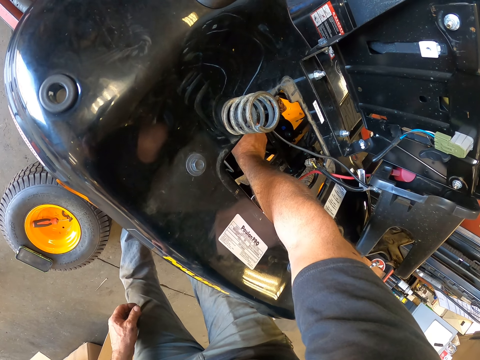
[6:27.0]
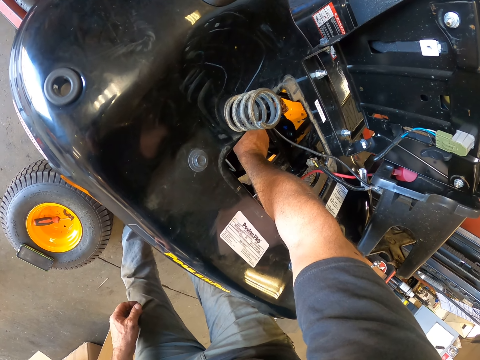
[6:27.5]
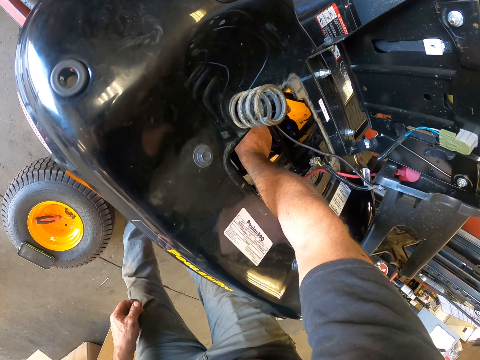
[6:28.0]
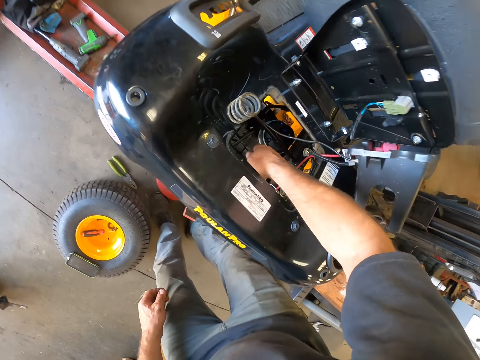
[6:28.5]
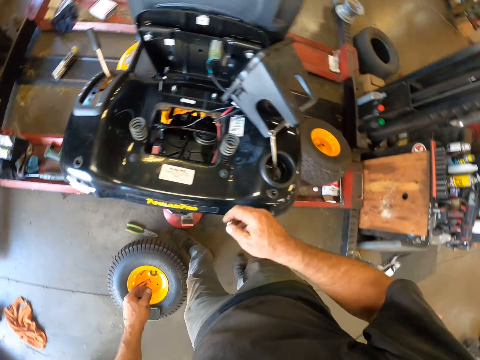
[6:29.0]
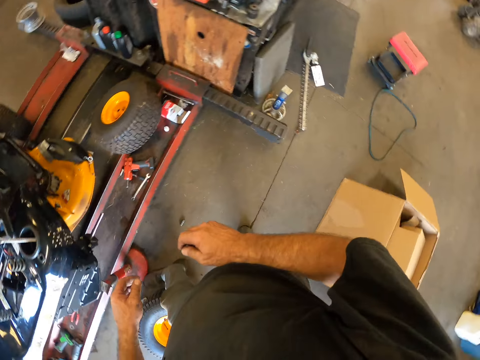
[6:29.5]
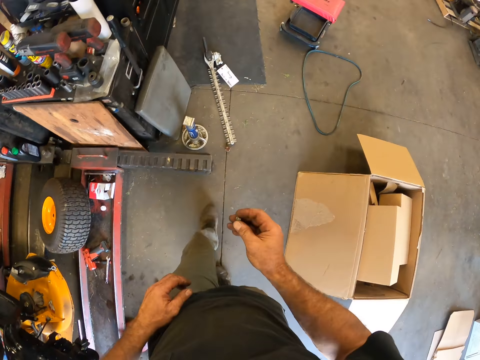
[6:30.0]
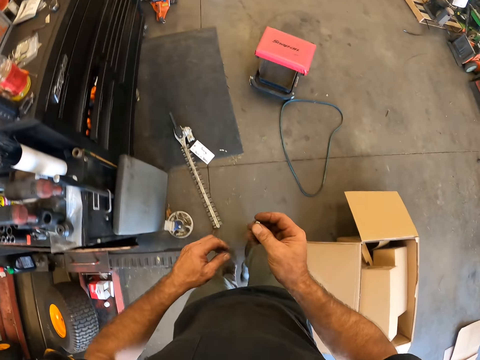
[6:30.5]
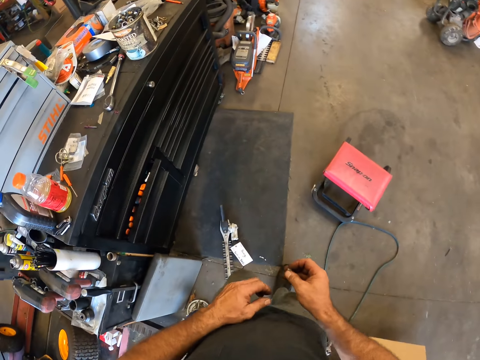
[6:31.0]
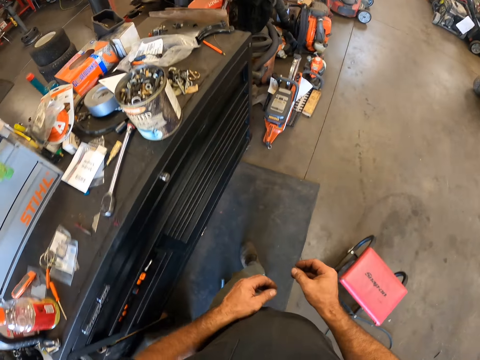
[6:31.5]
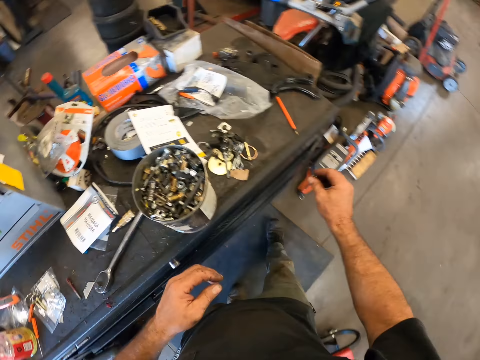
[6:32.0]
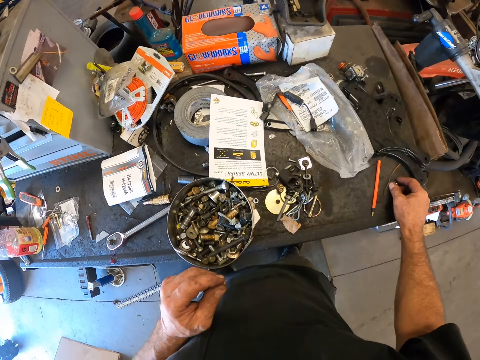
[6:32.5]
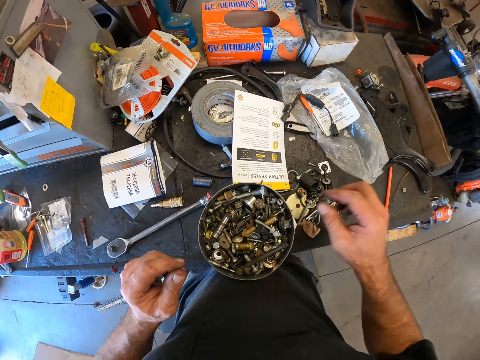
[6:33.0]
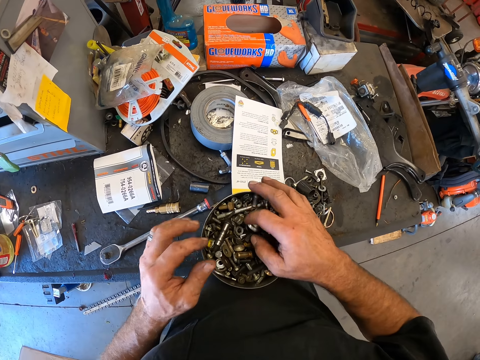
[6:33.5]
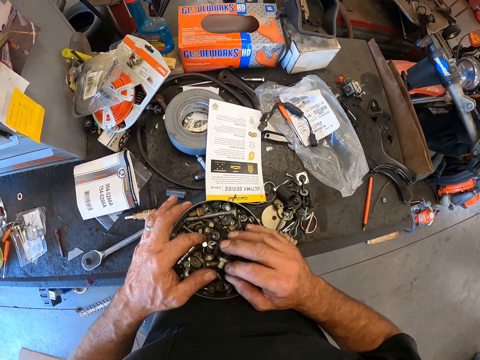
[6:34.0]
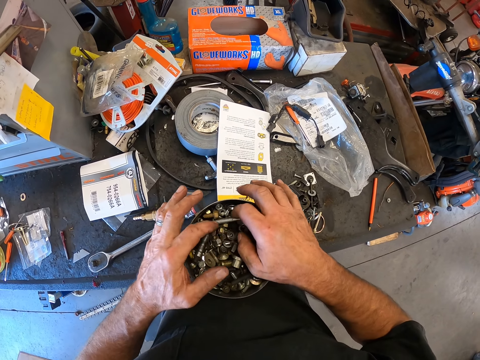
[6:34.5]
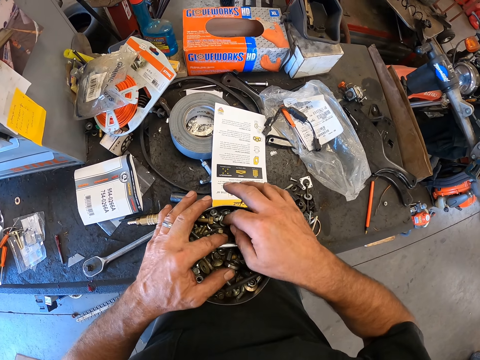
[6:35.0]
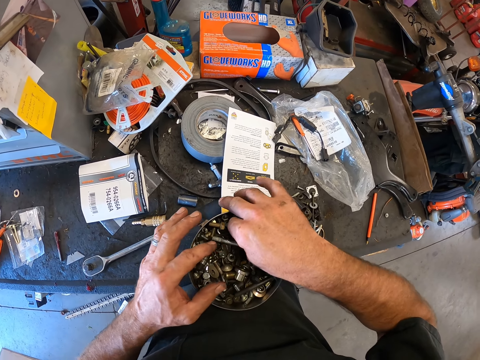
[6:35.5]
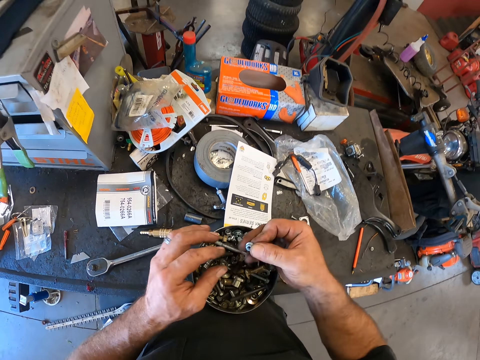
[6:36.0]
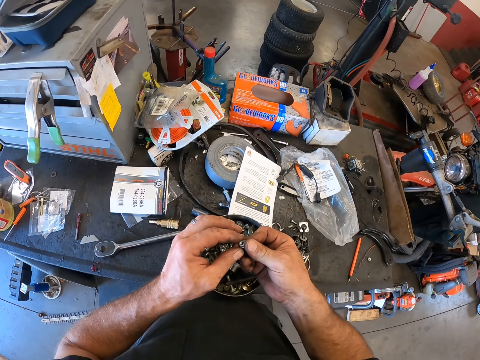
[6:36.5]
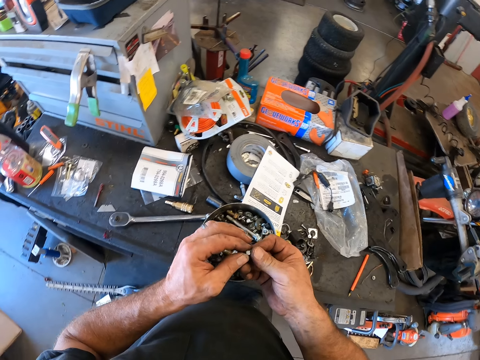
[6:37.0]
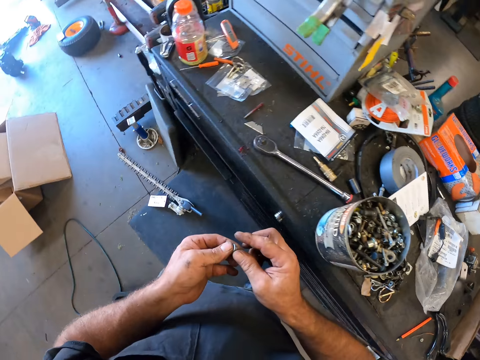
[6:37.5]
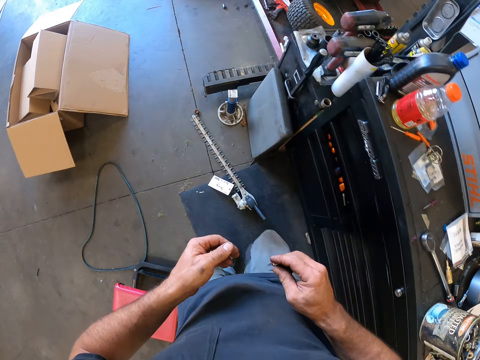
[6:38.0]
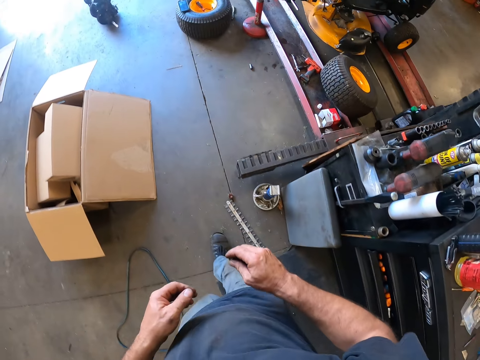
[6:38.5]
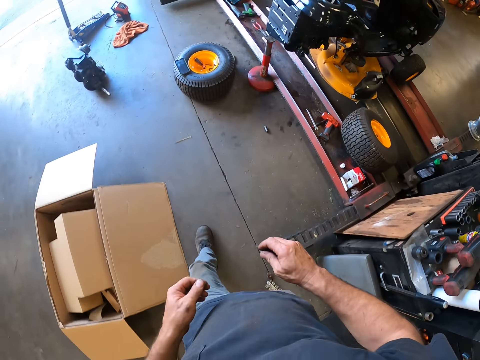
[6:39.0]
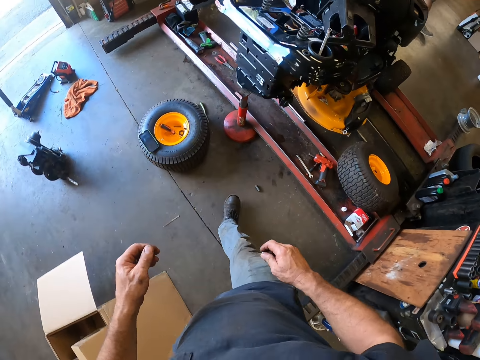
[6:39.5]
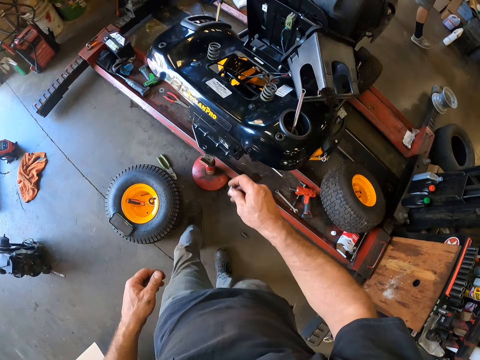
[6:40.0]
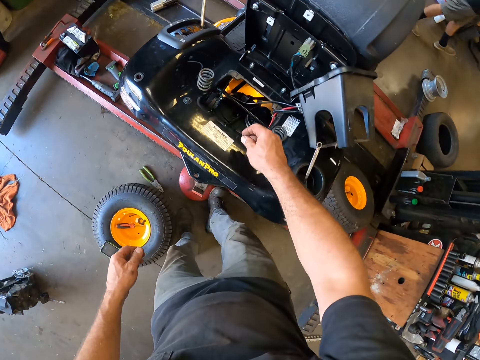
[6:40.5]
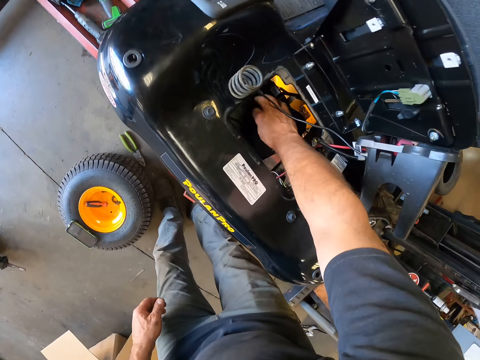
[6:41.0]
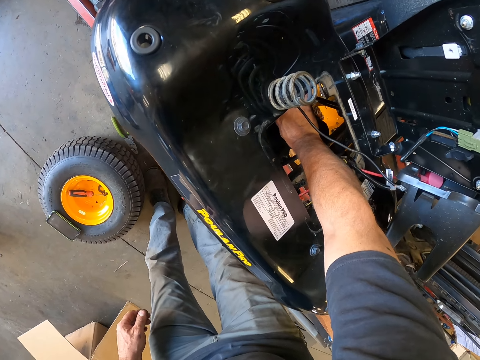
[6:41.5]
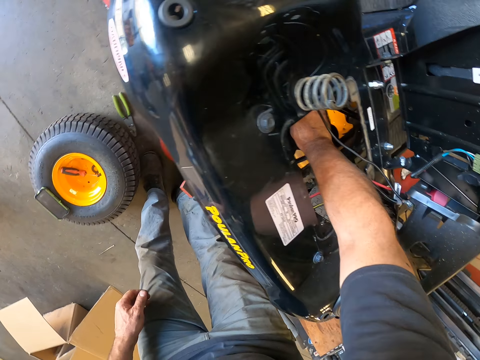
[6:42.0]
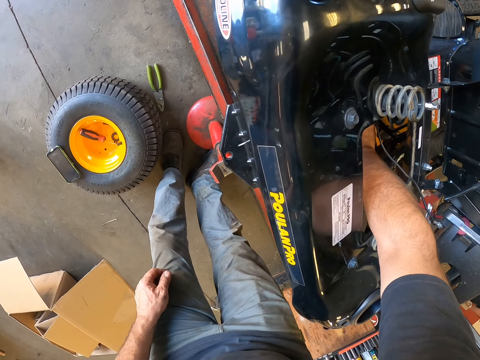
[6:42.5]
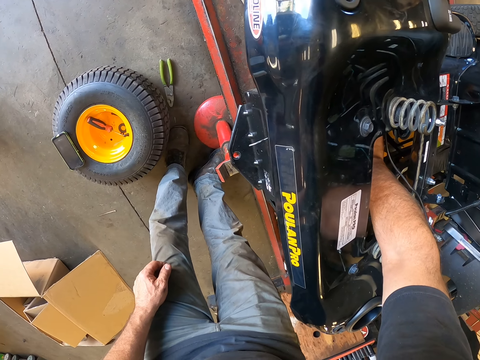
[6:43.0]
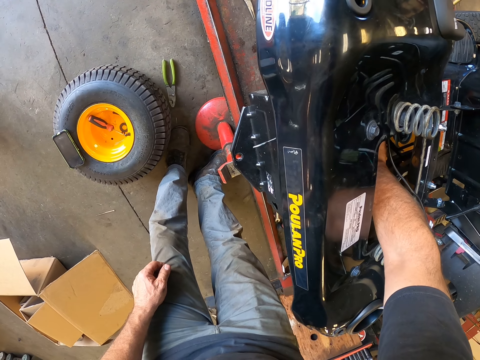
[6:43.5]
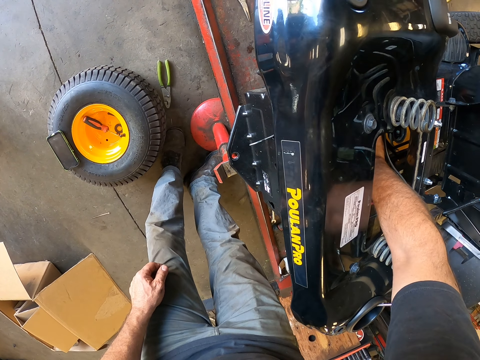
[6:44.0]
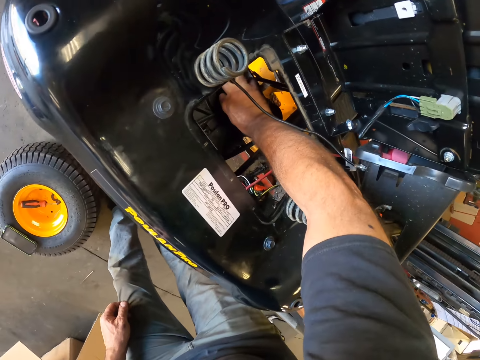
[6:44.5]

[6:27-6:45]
The camera wearer removes the nut or bolt in his right hand from the engine compartment of the lawn mower. He walks toward a drawer. He drops the nut atop the drawer. He hovers over the container. He picks a nut from the cylindrical metal bowl with his right hand. He walks toward the drawer. He places the nut in his right hand into the engine compartment of the lawn mower. He fixes the bolt on the mower.

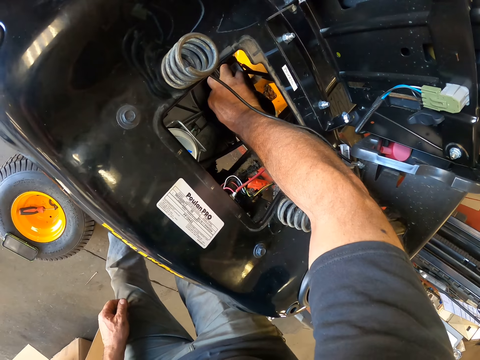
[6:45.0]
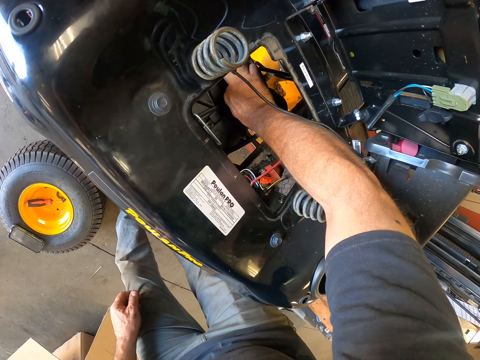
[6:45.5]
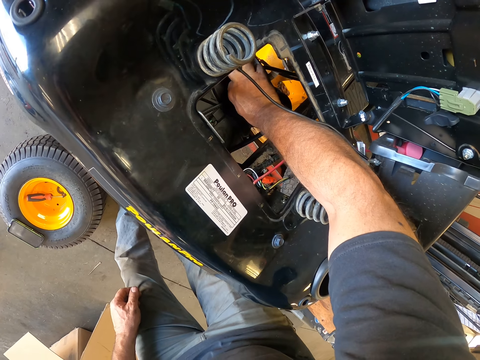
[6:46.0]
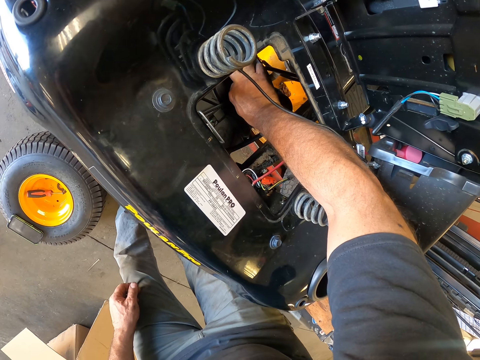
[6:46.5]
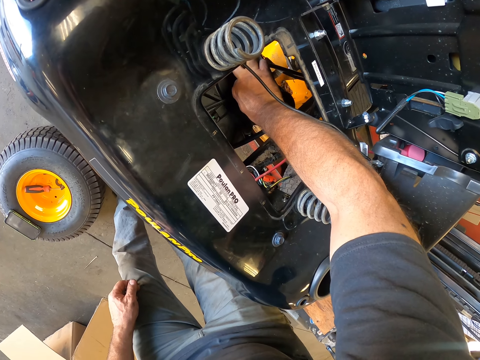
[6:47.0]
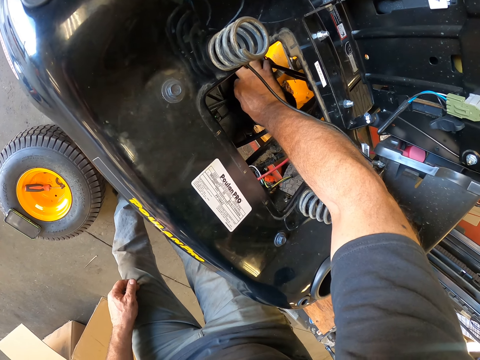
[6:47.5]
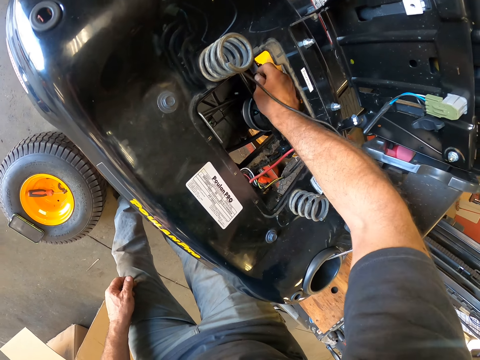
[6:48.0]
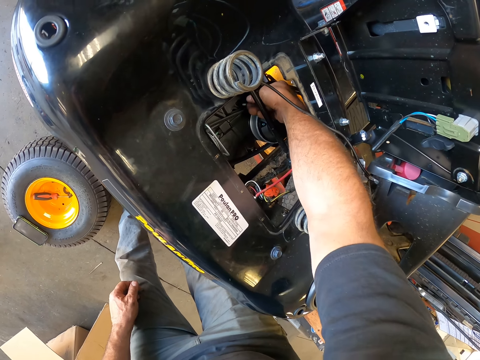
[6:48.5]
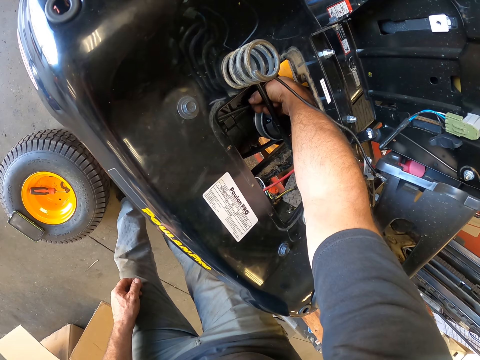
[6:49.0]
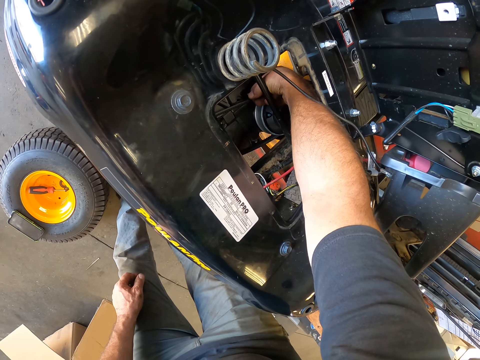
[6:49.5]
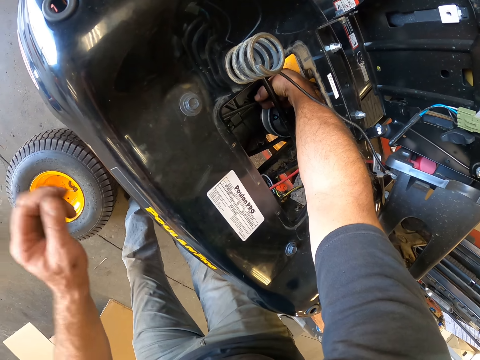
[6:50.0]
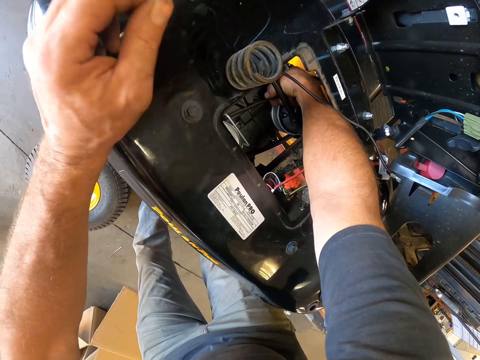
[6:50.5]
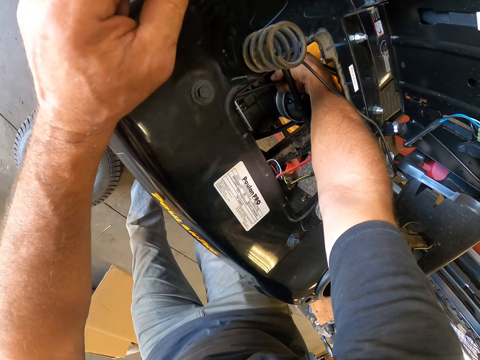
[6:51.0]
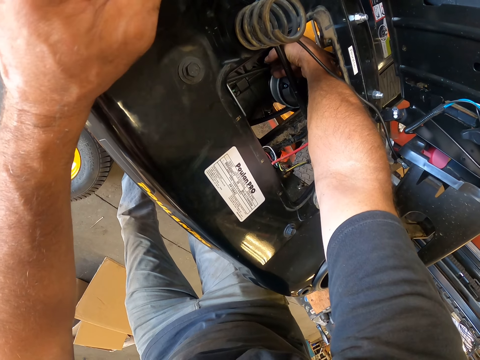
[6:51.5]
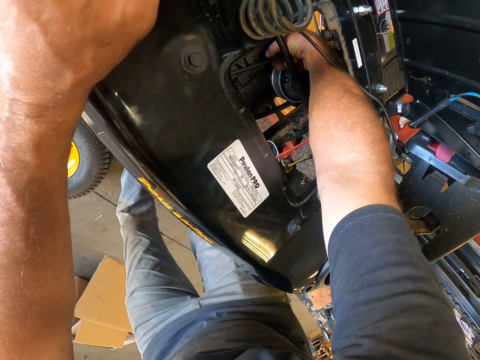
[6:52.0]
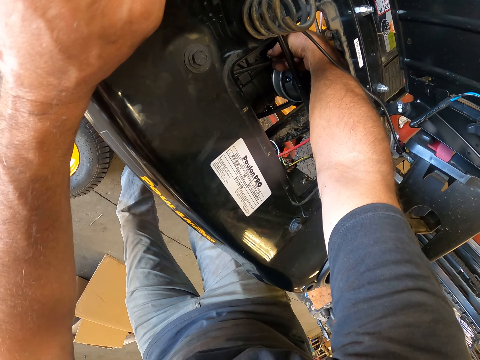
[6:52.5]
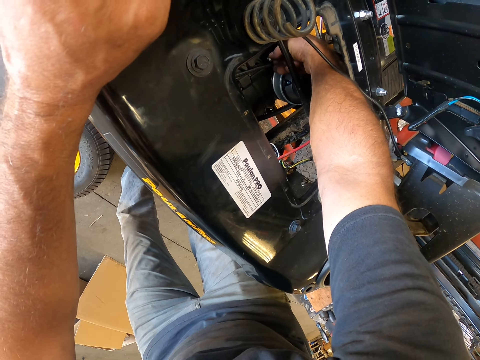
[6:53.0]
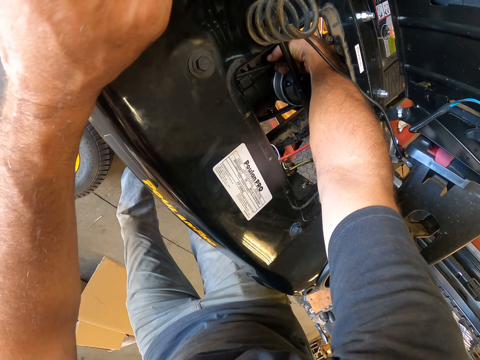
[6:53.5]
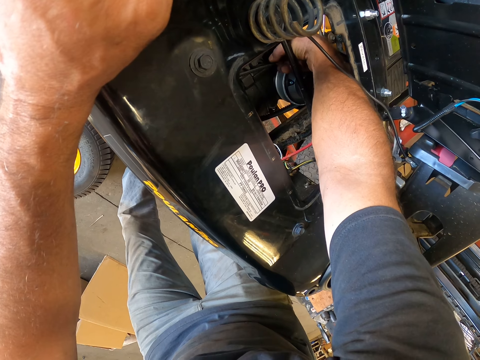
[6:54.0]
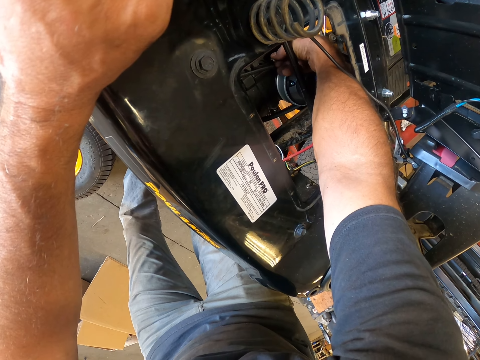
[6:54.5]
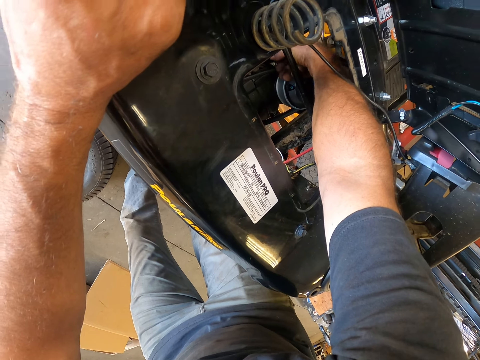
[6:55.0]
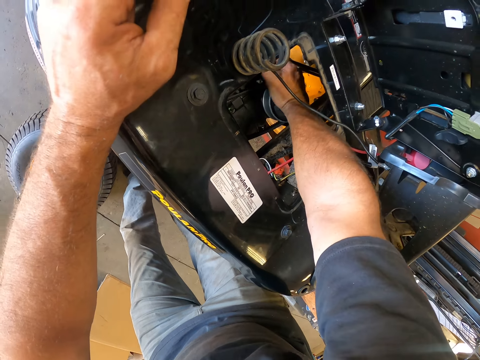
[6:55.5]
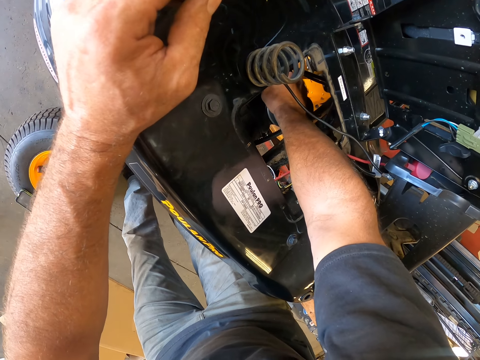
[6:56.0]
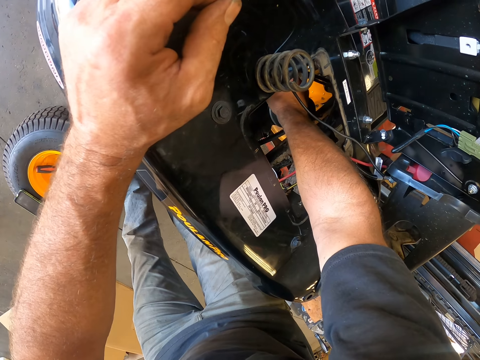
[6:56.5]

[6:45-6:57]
The camera wearer places his left hand on top of the lawn mower.
